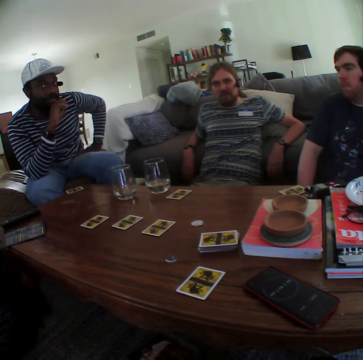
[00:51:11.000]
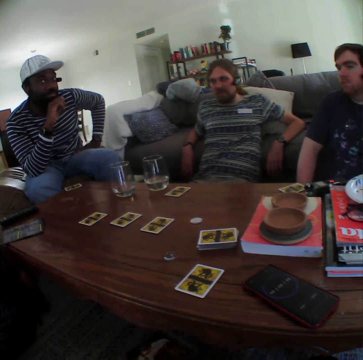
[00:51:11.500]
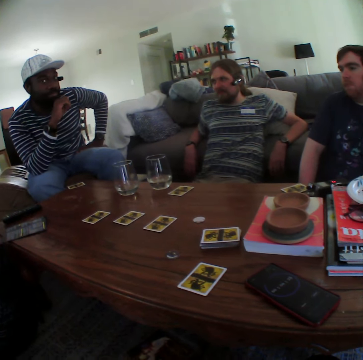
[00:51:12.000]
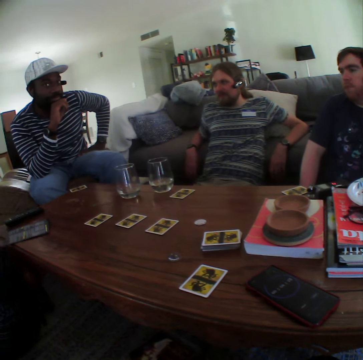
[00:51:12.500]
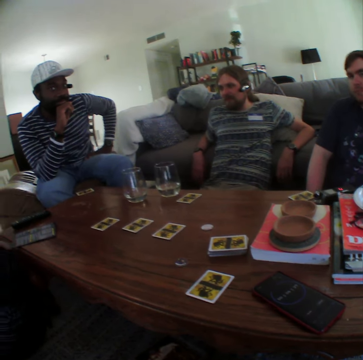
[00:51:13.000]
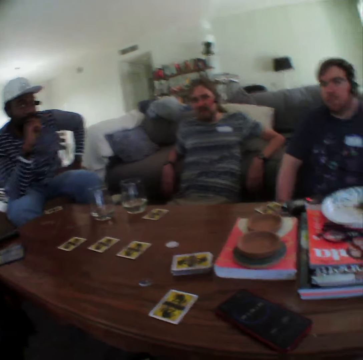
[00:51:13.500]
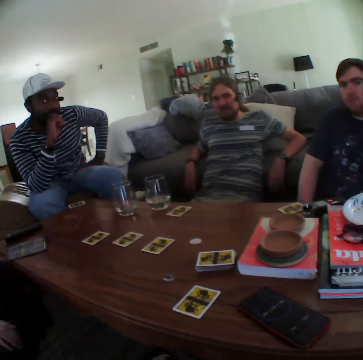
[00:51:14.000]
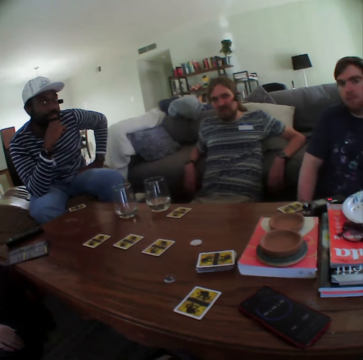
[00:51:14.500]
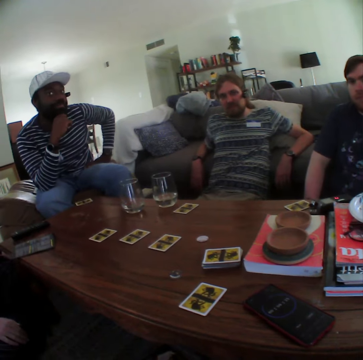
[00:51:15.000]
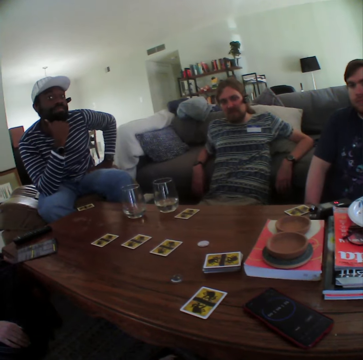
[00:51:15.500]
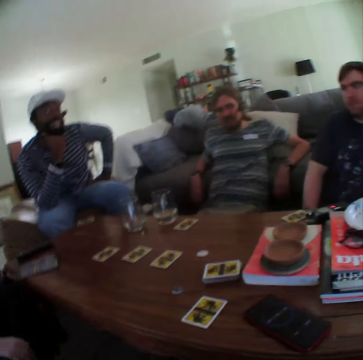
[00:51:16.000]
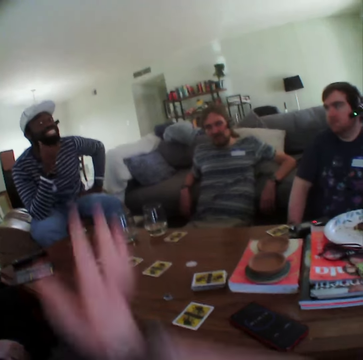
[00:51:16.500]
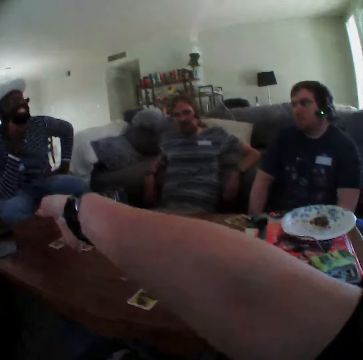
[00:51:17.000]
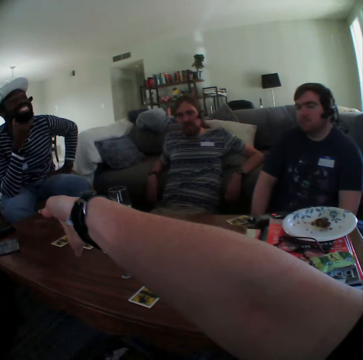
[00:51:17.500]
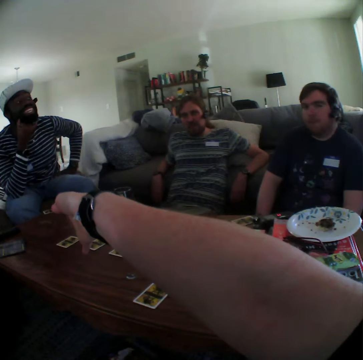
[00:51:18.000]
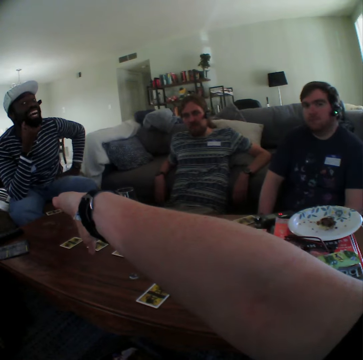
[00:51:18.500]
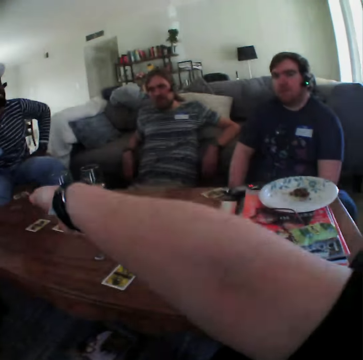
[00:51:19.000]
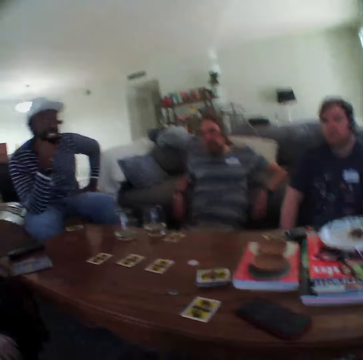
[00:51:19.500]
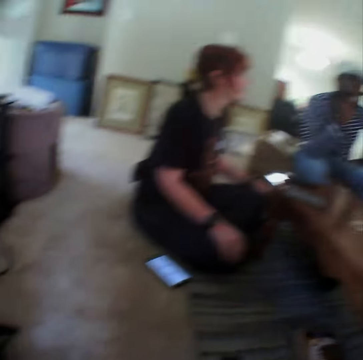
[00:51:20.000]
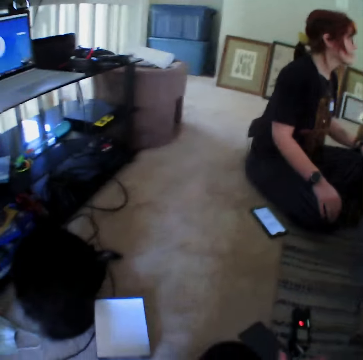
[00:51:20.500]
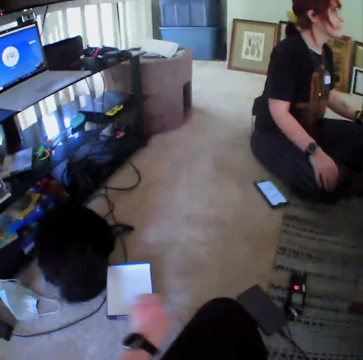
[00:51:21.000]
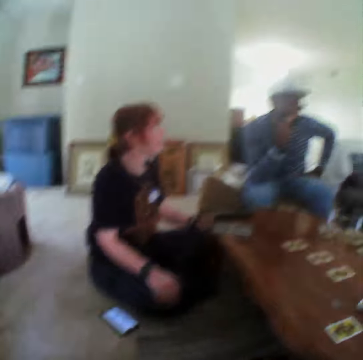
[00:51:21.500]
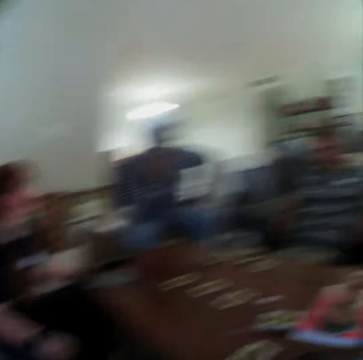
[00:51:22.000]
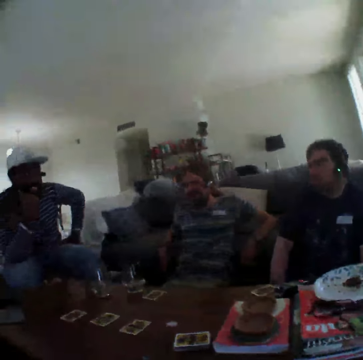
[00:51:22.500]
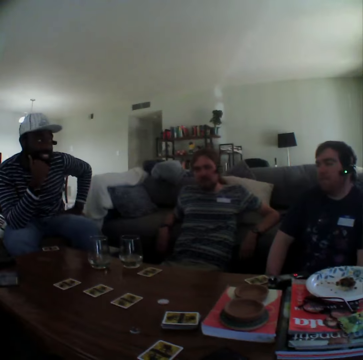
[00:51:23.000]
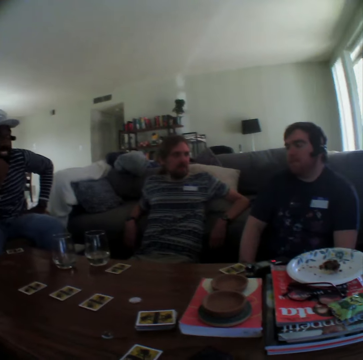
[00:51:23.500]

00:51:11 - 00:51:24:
A man places his hand on his chin. The camera wearer extends her right hand. She looks at a carton and reaches for the carton. She picks up a box on the floor.

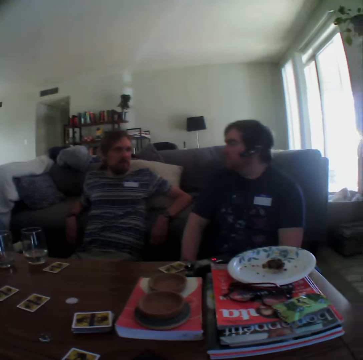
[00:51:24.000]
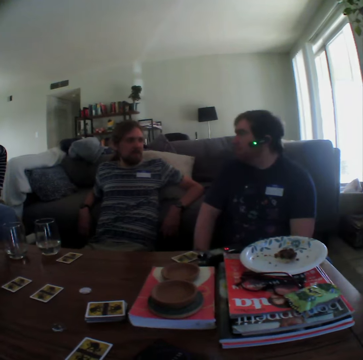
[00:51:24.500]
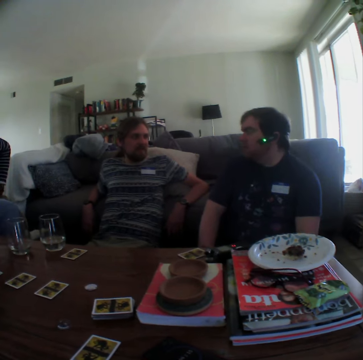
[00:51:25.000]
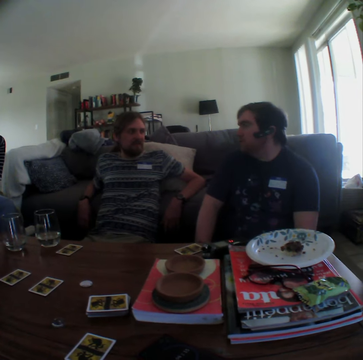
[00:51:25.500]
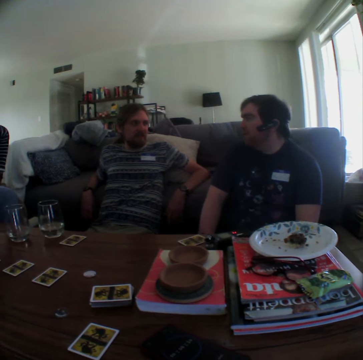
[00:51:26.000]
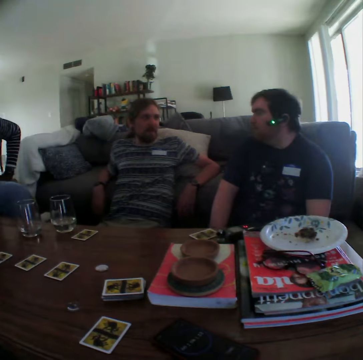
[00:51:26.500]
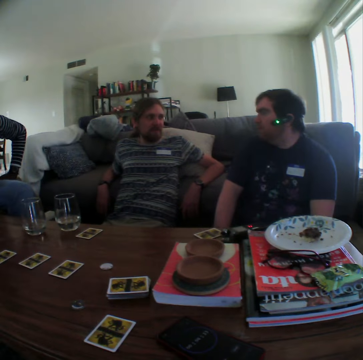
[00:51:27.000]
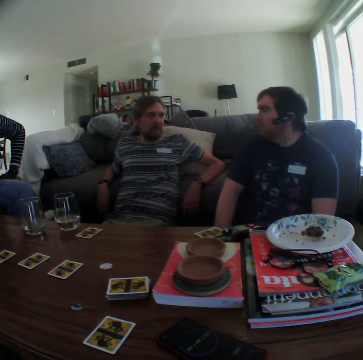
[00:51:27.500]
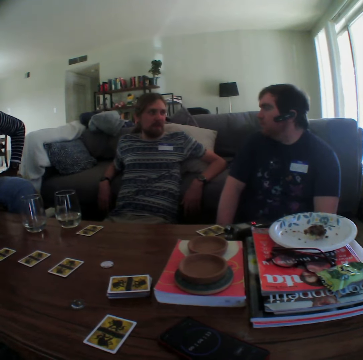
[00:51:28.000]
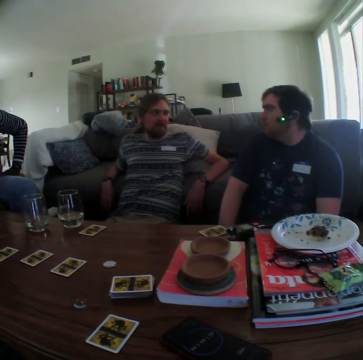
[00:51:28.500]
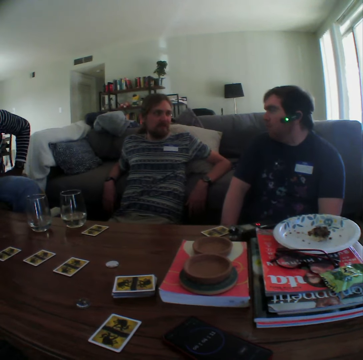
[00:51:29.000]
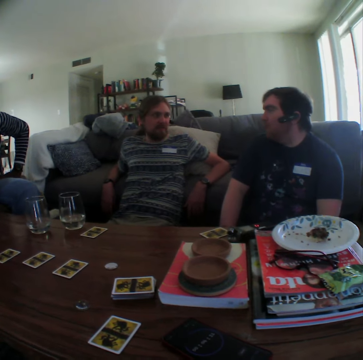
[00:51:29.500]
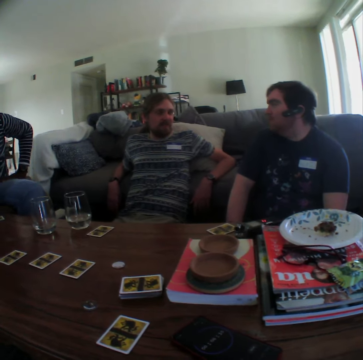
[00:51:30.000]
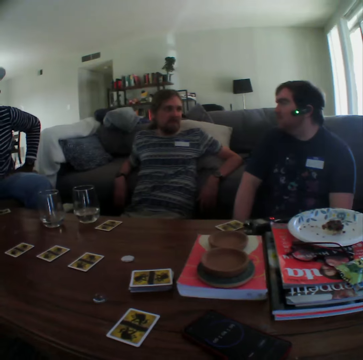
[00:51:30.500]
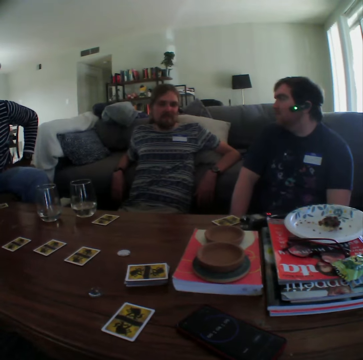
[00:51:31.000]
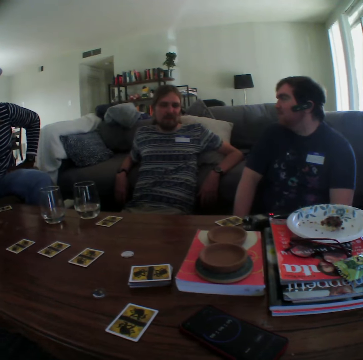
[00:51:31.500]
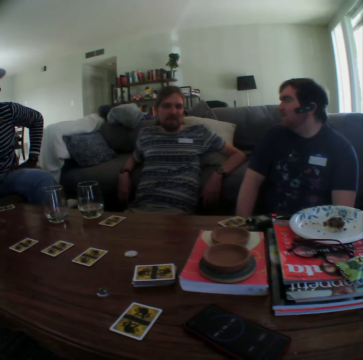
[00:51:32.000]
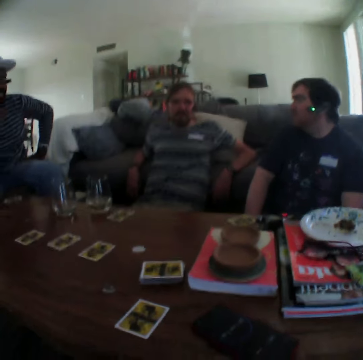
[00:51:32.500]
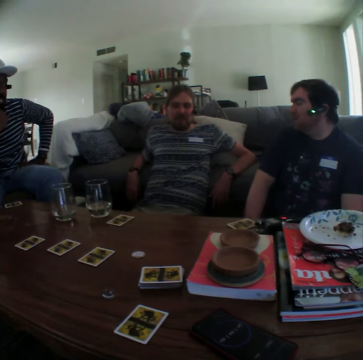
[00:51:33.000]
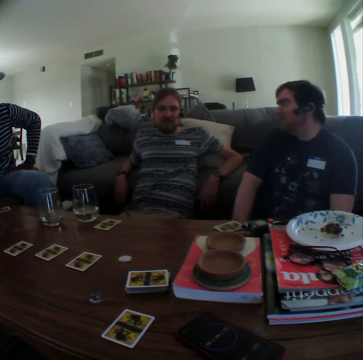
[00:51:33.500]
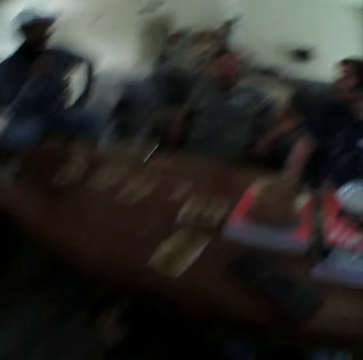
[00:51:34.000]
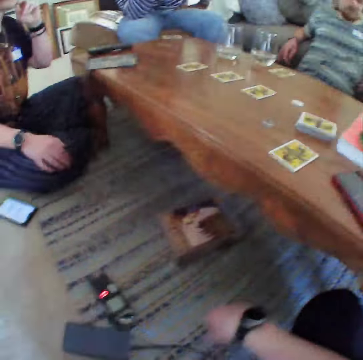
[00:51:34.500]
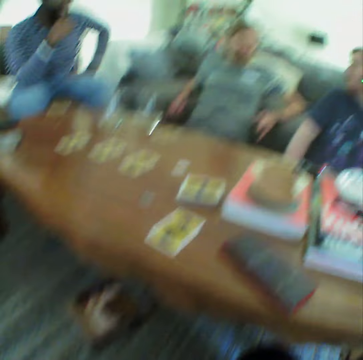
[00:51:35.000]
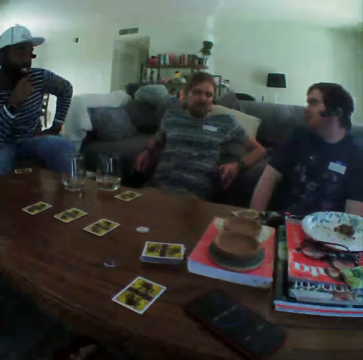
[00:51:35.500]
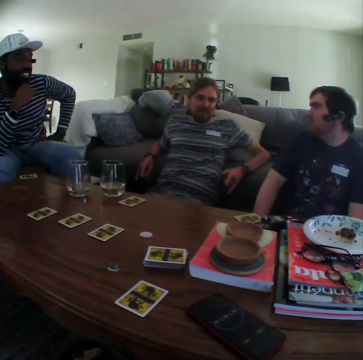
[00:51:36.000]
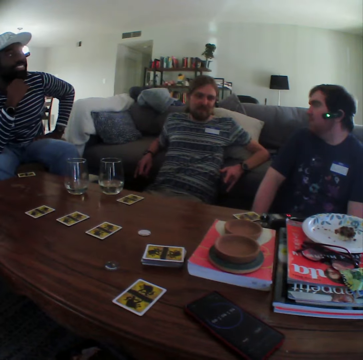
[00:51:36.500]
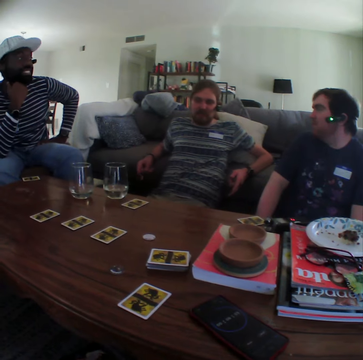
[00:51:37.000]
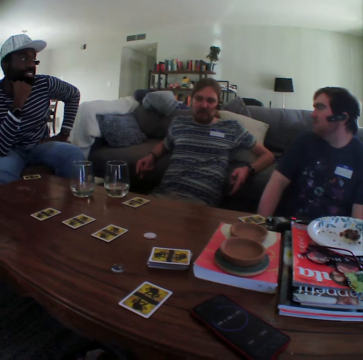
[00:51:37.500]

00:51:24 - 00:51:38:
A man talks.

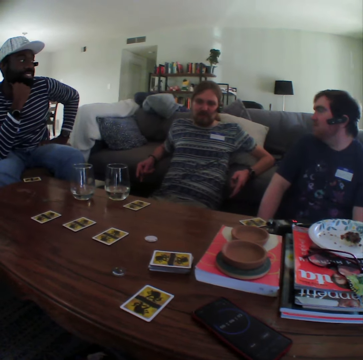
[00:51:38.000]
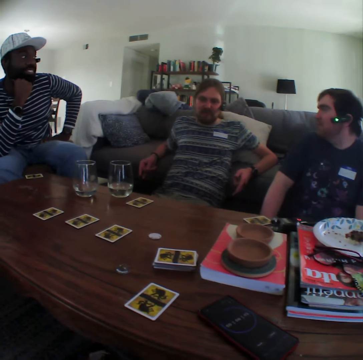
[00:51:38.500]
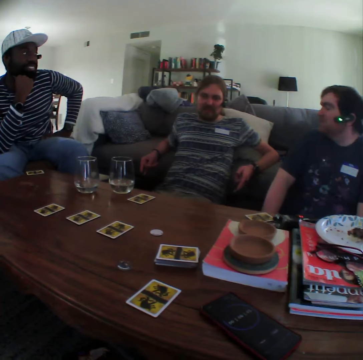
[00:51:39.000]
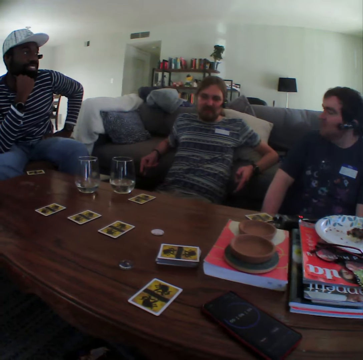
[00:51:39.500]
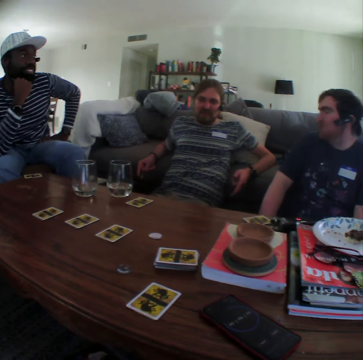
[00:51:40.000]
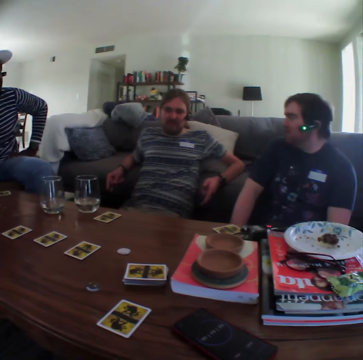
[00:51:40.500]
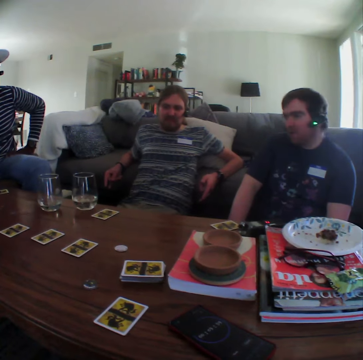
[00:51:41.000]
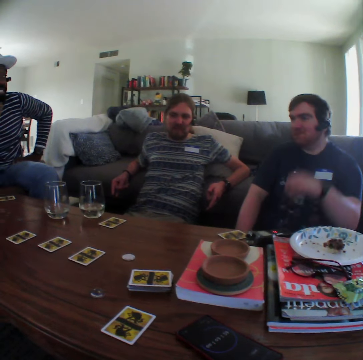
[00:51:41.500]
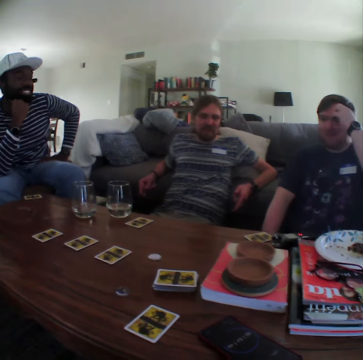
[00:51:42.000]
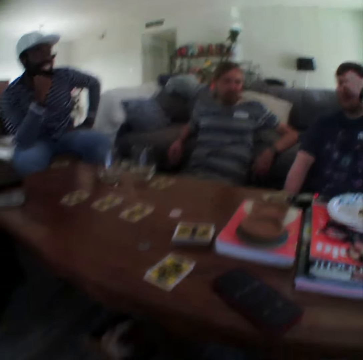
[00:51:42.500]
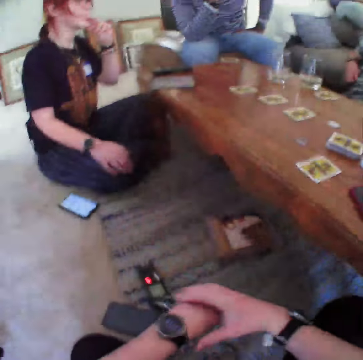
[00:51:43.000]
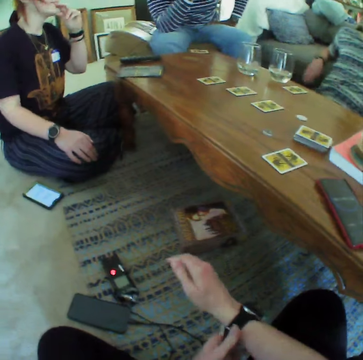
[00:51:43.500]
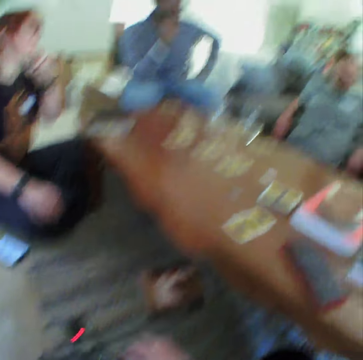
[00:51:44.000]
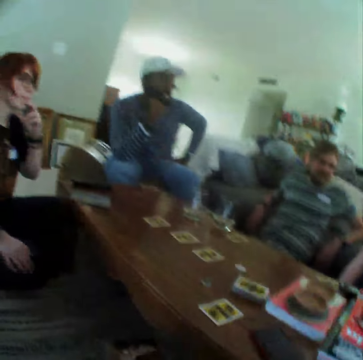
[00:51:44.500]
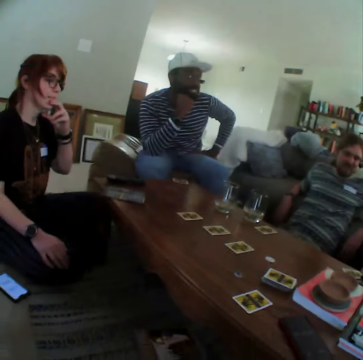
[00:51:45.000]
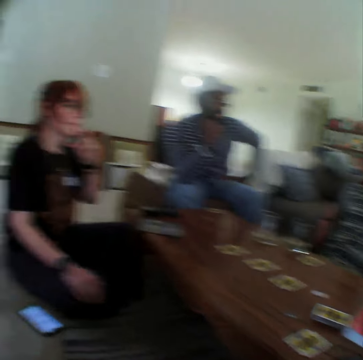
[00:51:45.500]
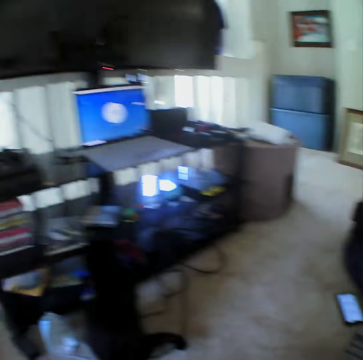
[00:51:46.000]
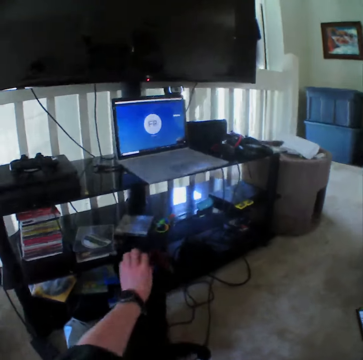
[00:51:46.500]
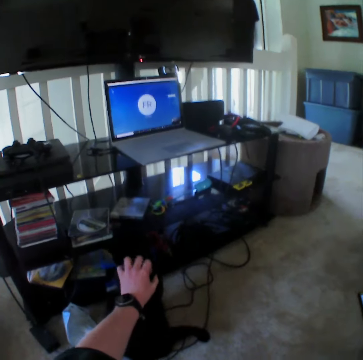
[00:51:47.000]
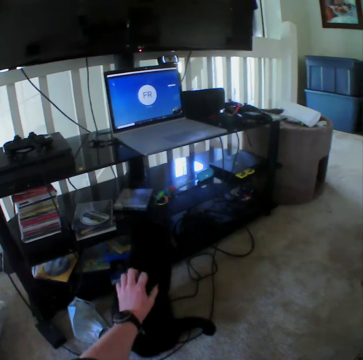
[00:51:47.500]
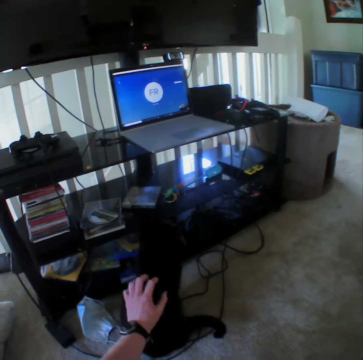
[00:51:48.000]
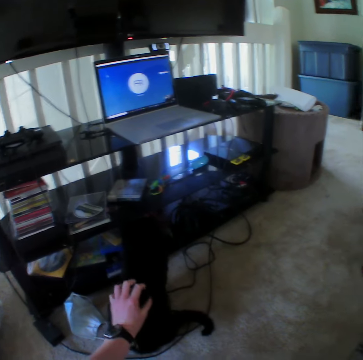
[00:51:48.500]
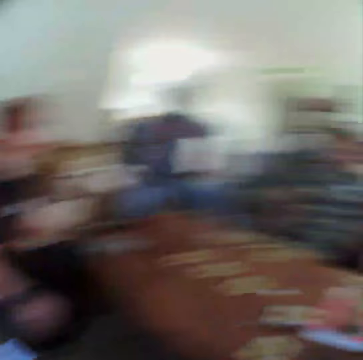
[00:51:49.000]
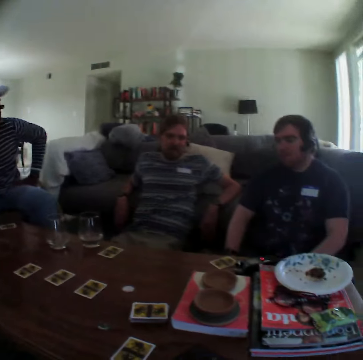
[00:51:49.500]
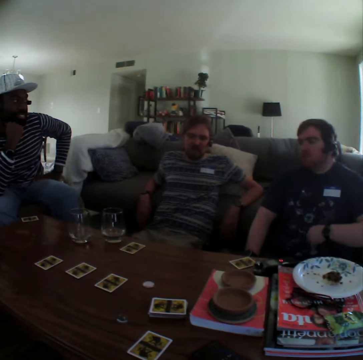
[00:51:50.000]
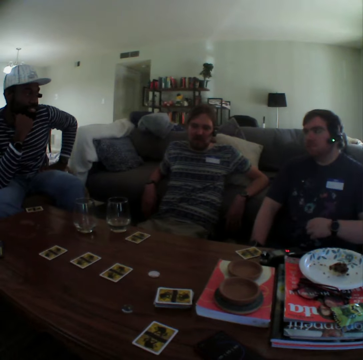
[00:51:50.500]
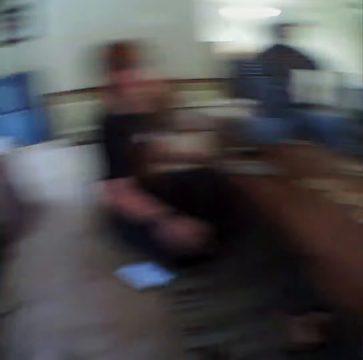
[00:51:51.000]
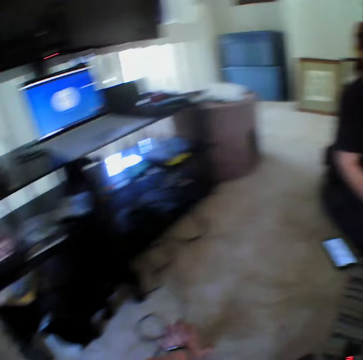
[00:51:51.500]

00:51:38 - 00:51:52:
A man scratches his face with his hand. The camera wearer looks at the watch. They adjust their wrist watch and touch the watch straps. A lady touches her face. The camera wearer pets a cat. They play with the cat. The man pulls his t-shirt.
